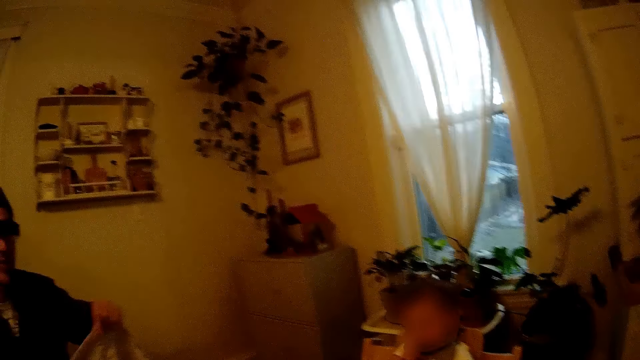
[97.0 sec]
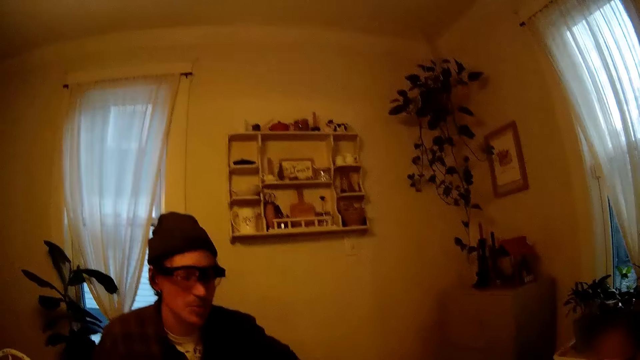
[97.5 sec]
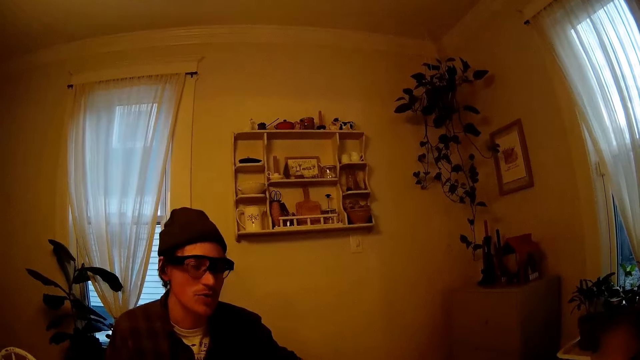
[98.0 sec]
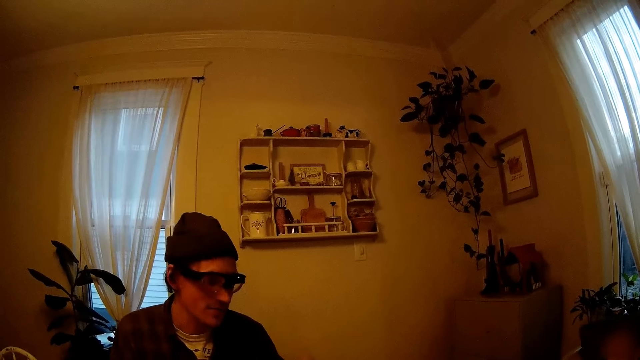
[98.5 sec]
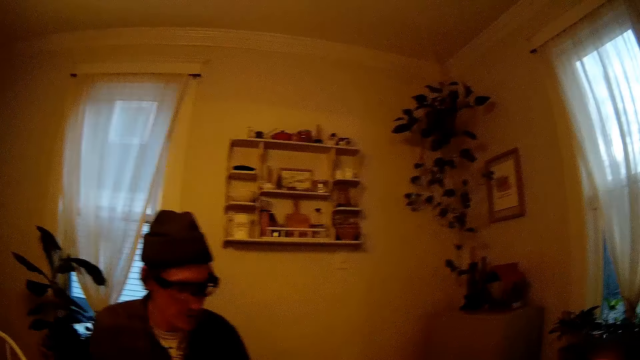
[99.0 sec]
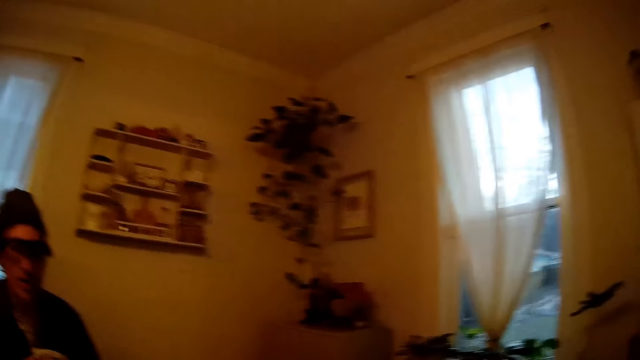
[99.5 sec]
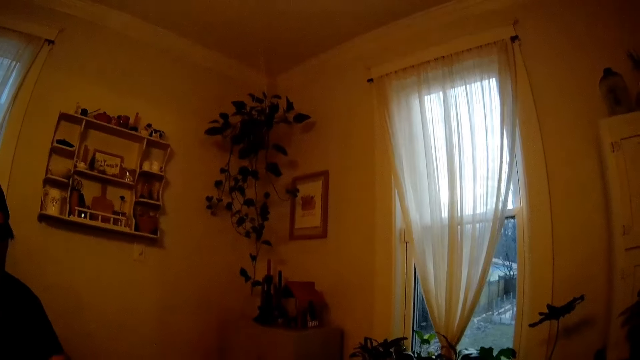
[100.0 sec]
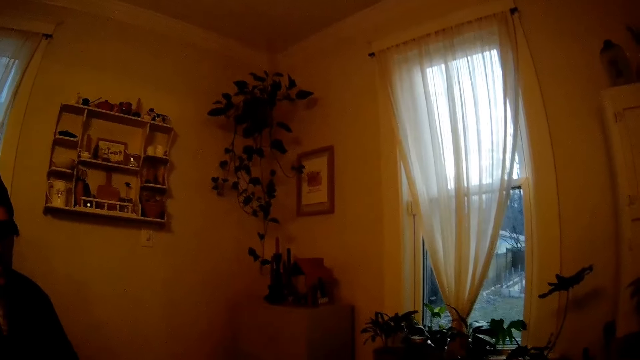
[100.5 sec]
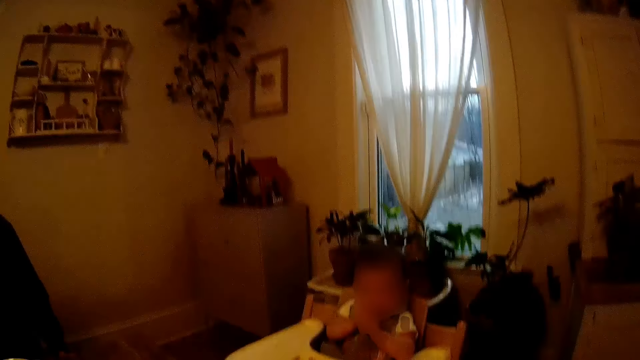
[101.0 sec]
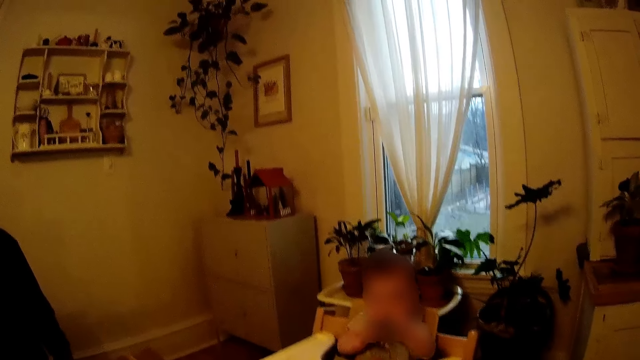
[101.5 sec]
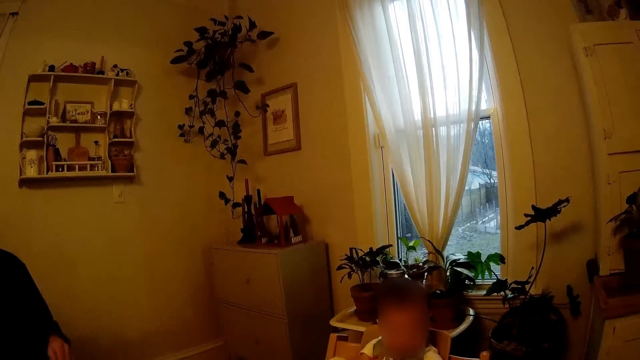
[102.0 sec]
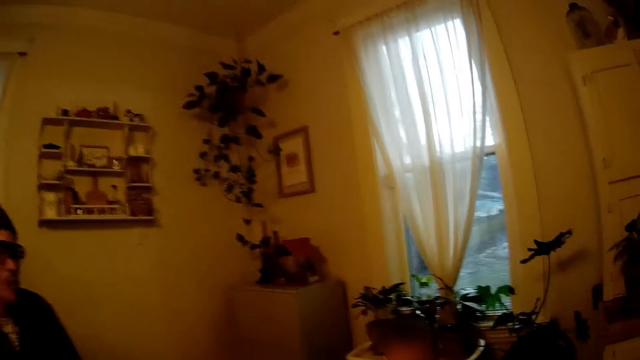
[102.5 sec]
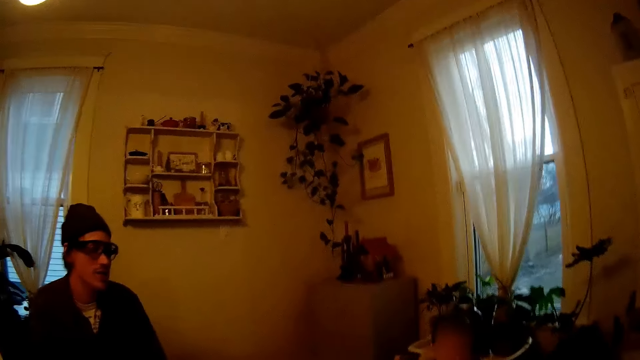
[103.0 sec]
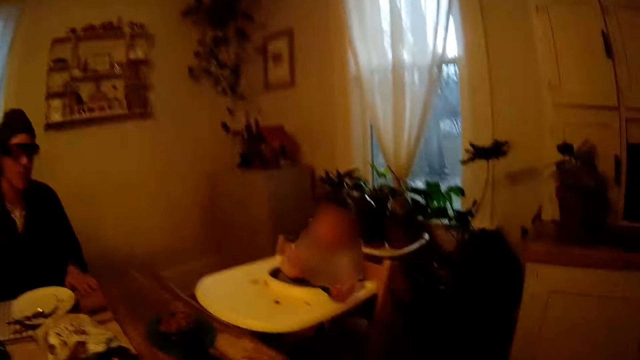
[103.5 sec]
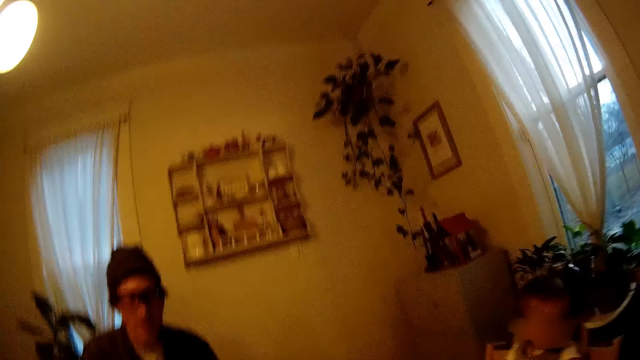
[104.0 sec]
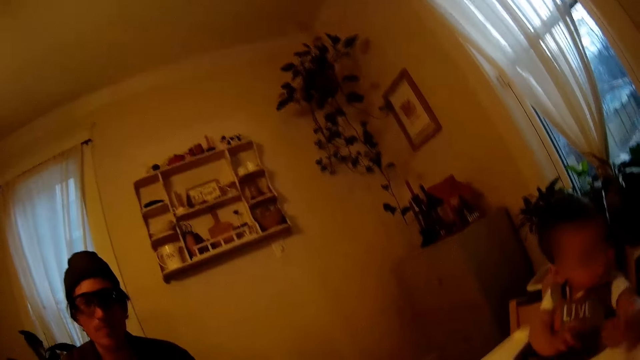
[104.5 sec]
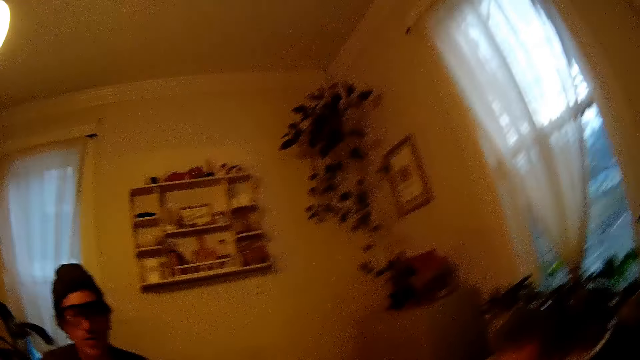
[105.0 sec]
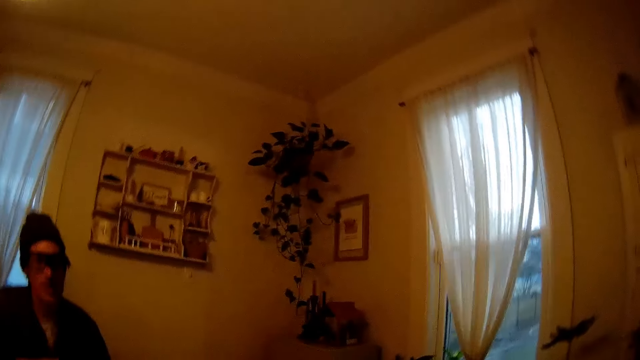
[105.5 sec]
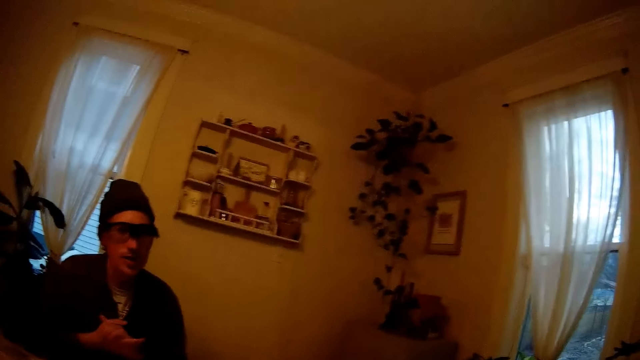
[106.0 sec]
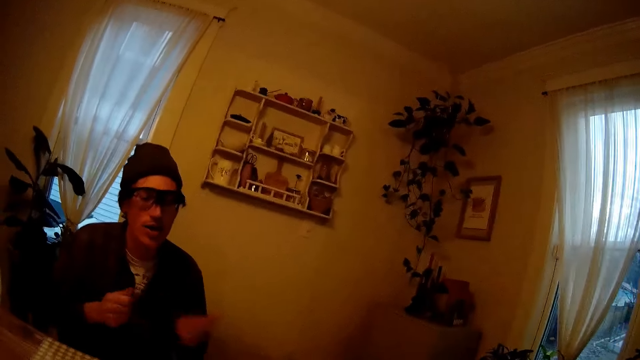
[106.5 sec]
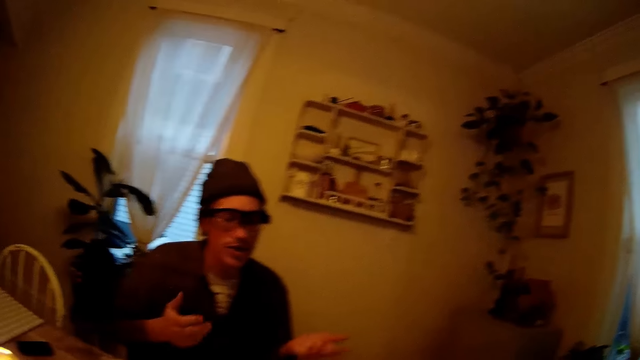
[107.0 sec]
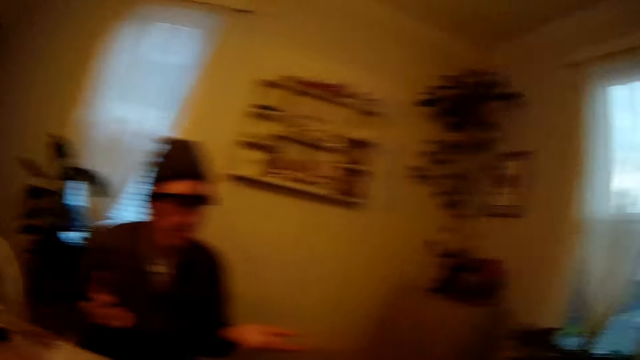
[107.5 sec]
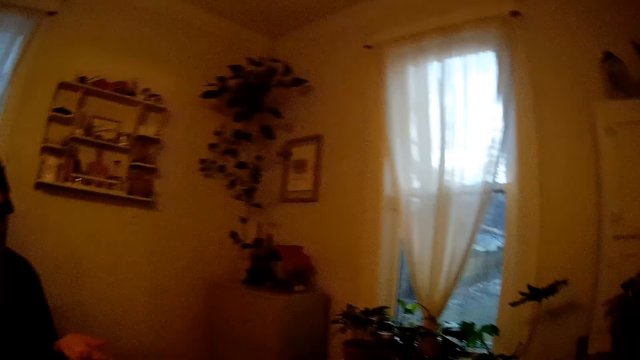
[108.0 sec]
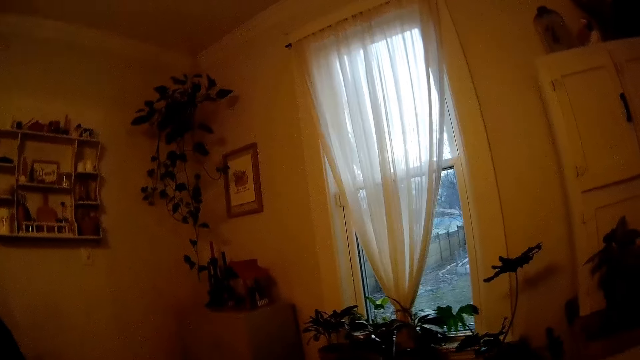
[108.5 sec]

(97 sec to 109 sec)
The man folds the napkin with both hands.

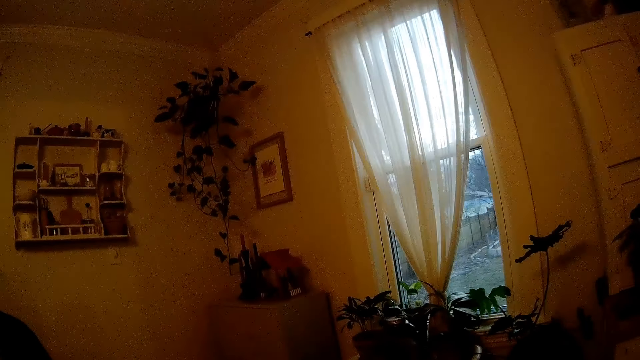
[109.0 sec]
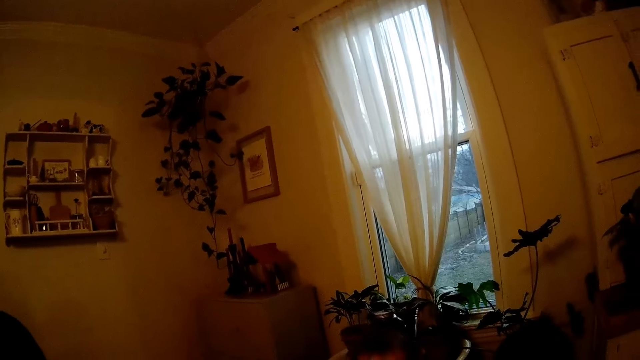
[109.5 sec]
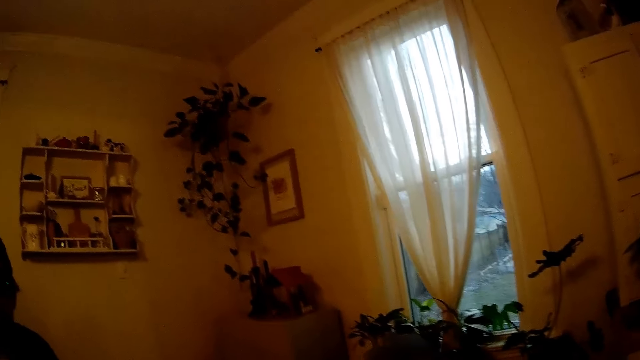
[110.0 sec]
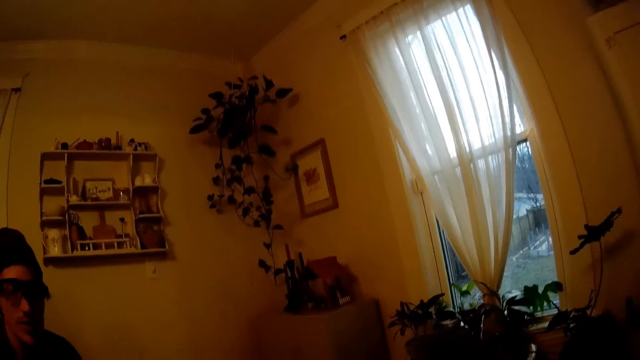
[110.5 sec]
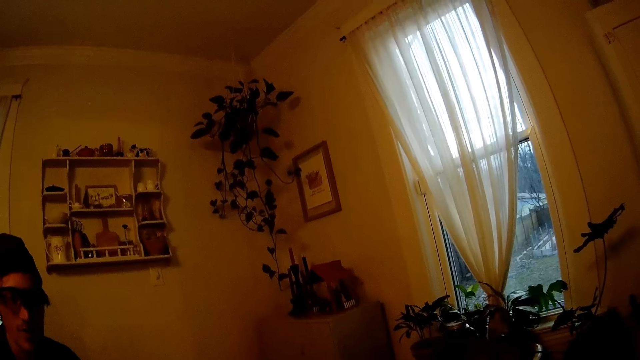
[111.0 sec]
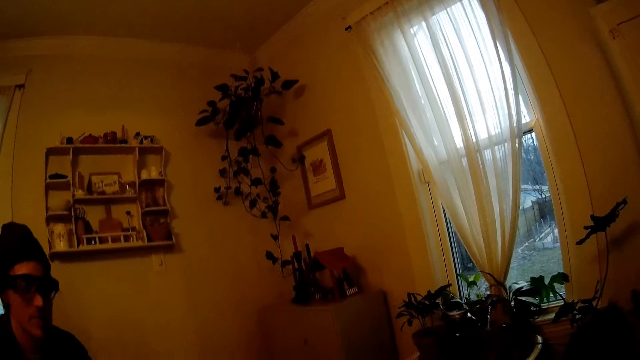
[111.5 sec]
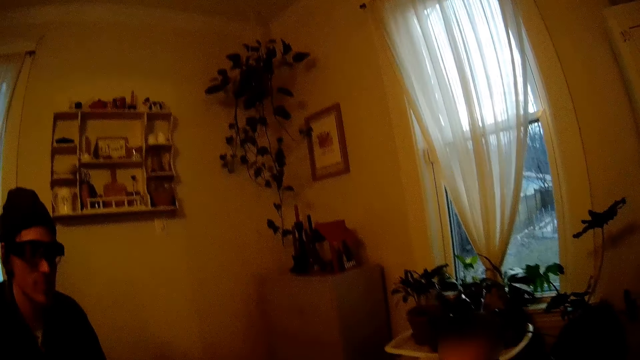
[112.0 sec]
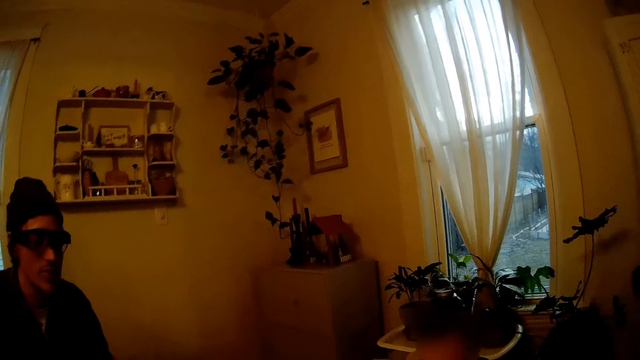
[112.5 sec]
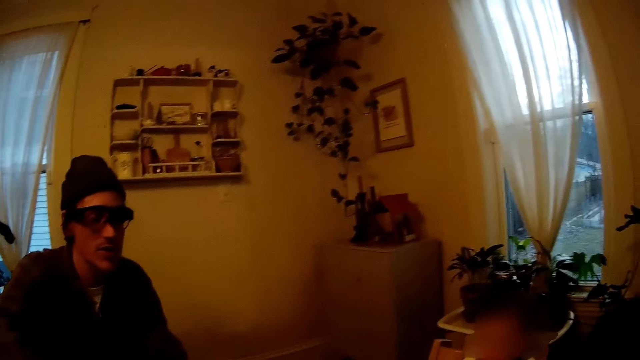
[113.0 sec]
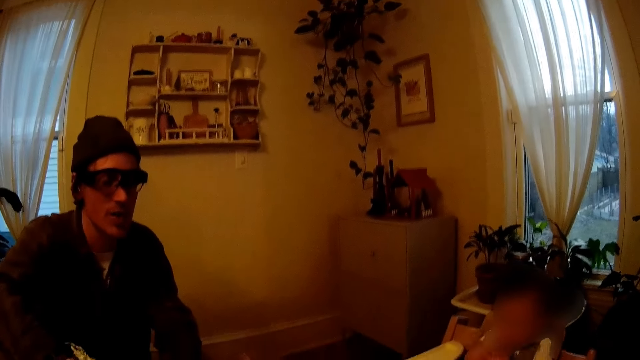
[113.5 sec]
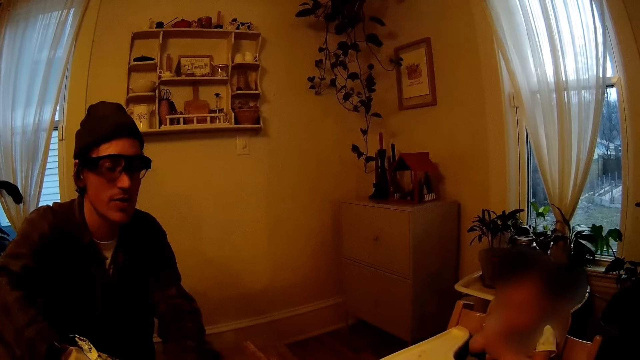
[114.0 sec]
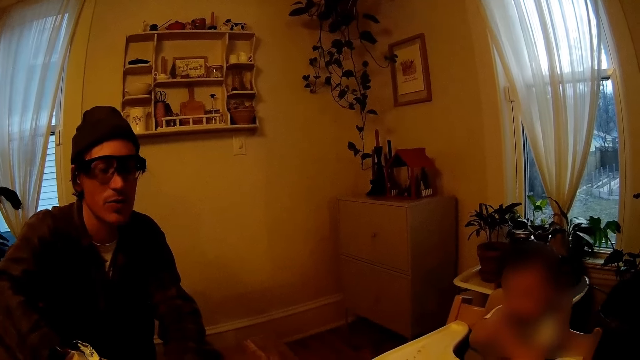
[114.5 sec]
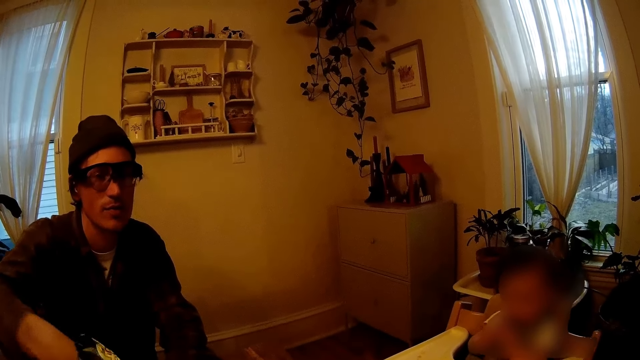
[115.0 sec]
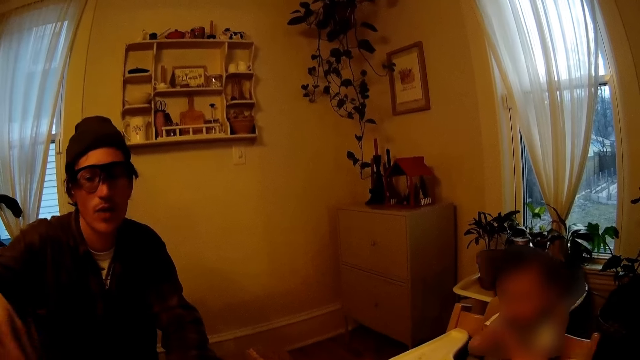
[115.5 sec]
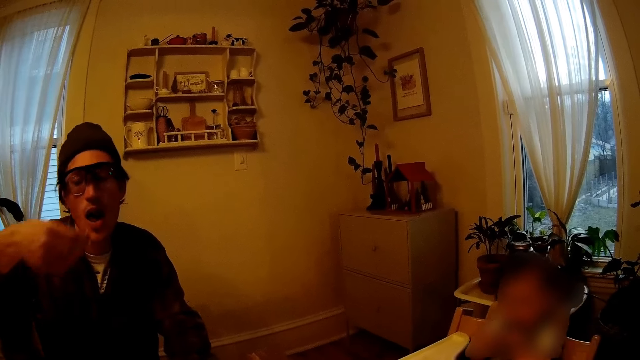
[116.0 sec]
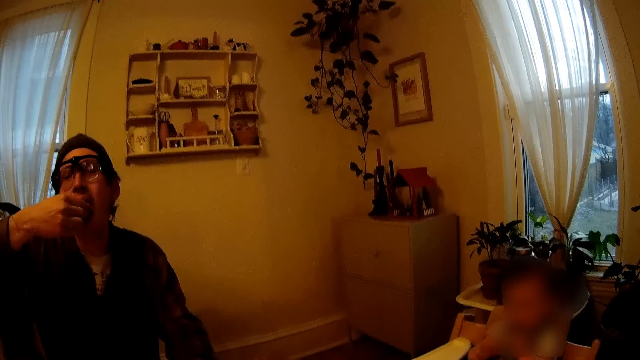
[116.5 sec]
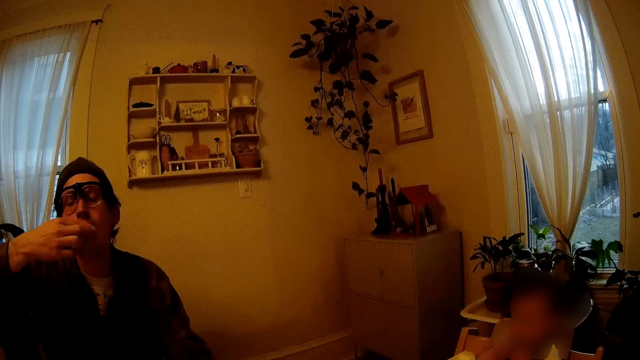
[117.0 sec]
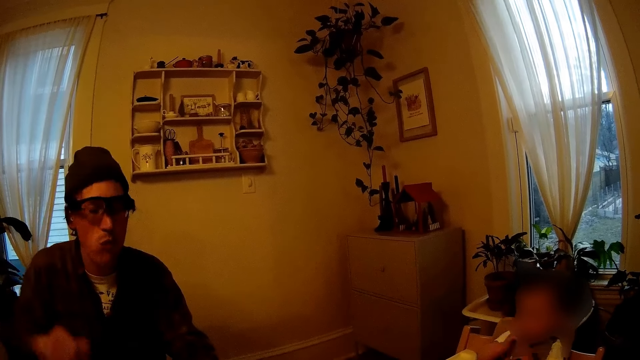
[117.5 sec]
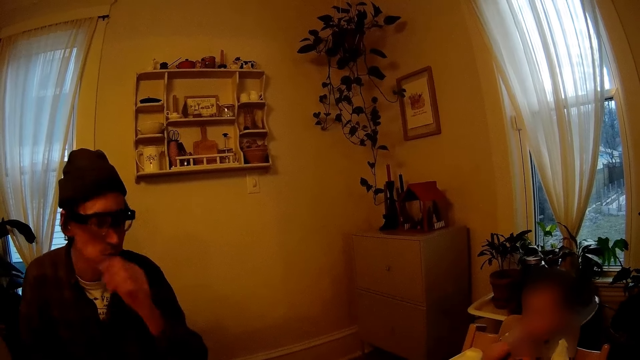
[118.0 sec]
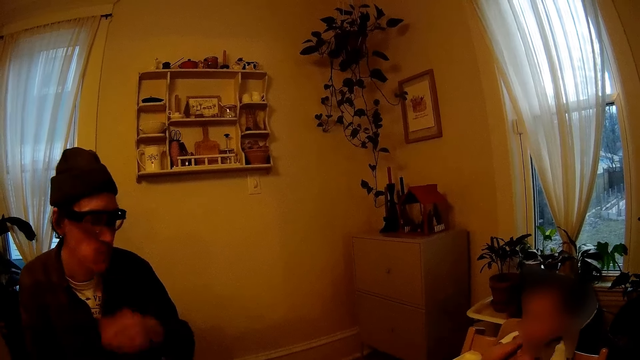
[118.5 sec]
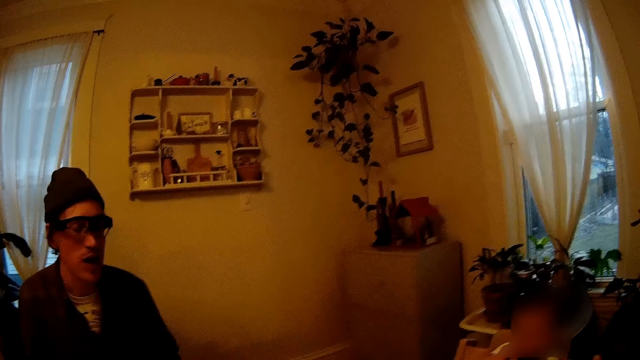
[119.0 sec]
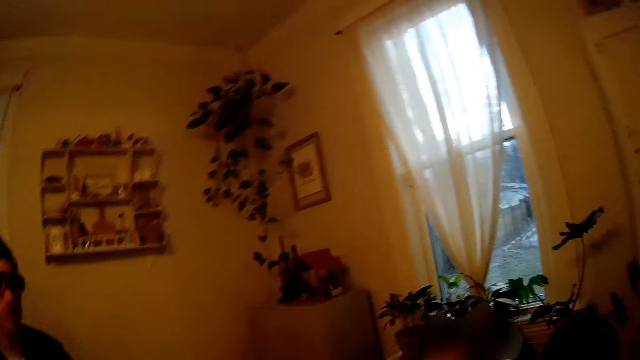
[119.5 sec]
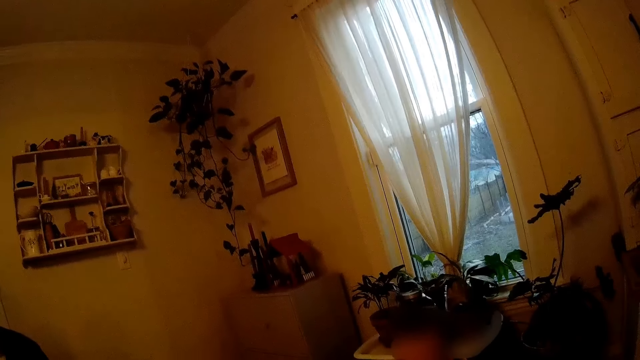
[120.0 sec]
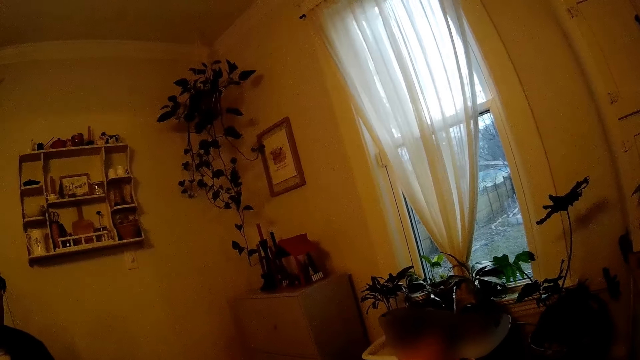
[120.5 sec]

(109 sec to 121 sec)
The man takes chips out of a bag of chips with his right hand. The man eats the chips with his right hand.
